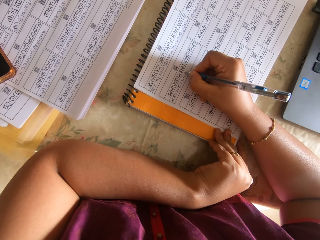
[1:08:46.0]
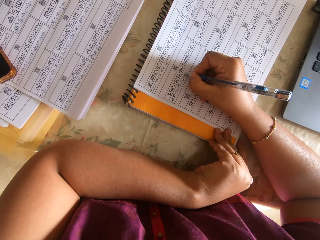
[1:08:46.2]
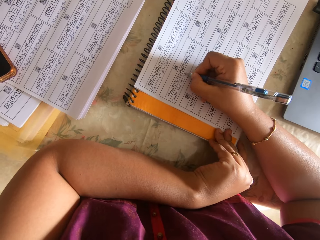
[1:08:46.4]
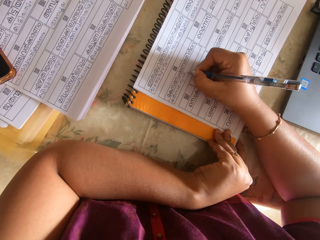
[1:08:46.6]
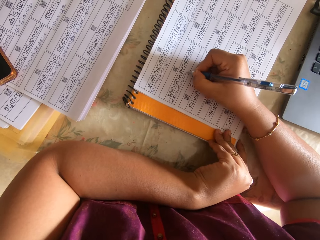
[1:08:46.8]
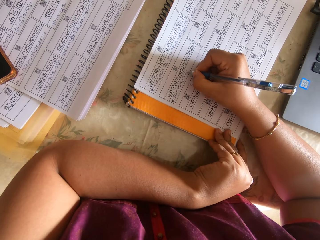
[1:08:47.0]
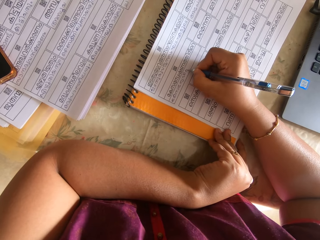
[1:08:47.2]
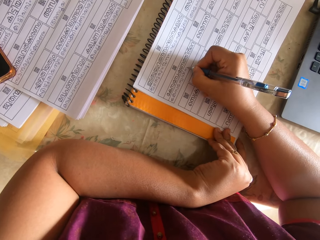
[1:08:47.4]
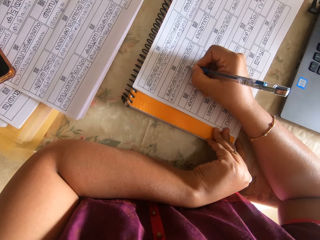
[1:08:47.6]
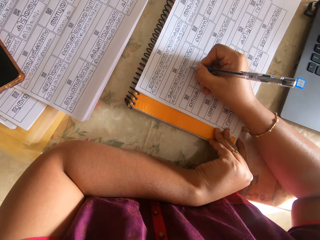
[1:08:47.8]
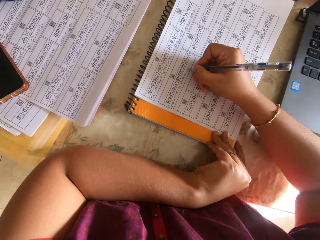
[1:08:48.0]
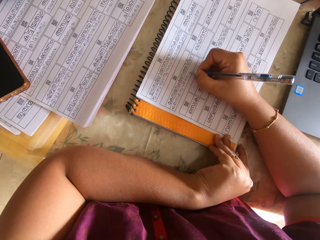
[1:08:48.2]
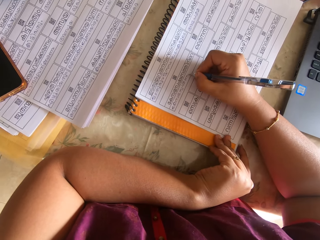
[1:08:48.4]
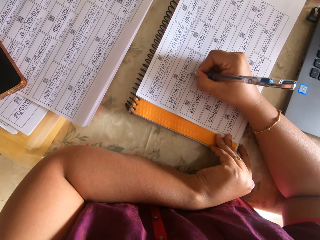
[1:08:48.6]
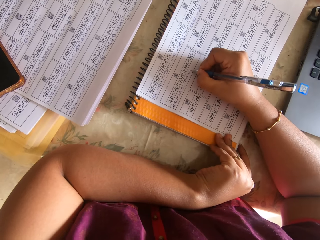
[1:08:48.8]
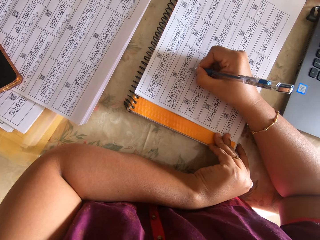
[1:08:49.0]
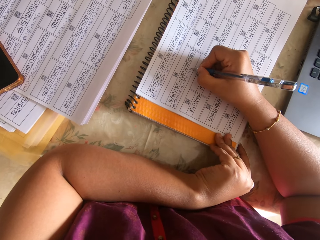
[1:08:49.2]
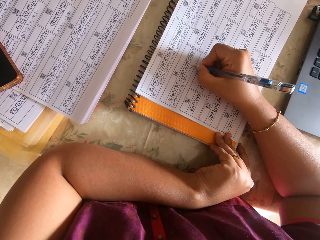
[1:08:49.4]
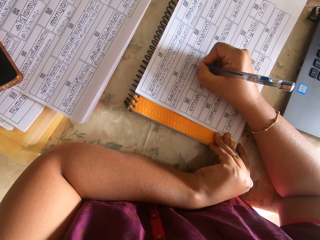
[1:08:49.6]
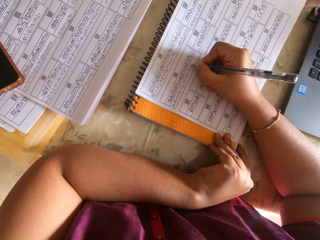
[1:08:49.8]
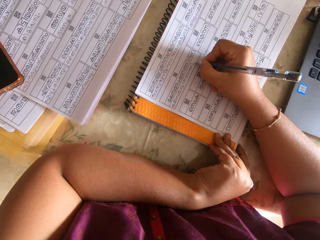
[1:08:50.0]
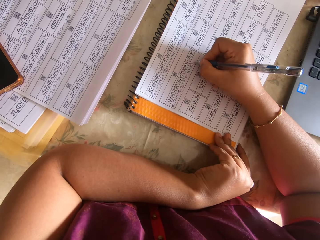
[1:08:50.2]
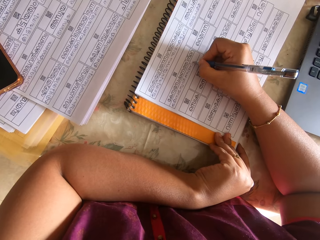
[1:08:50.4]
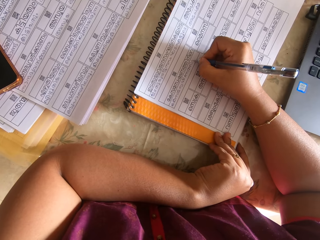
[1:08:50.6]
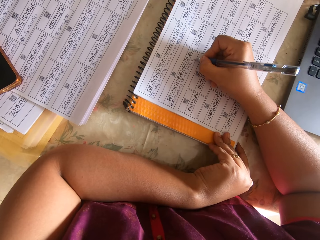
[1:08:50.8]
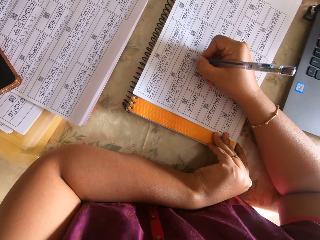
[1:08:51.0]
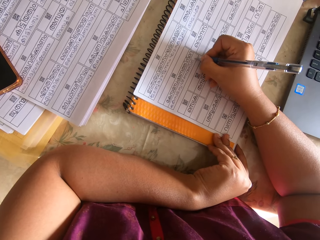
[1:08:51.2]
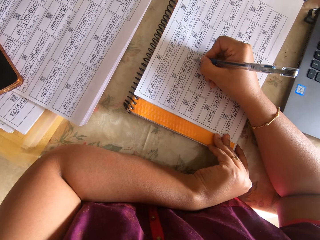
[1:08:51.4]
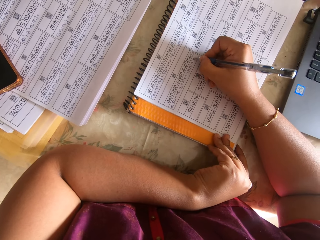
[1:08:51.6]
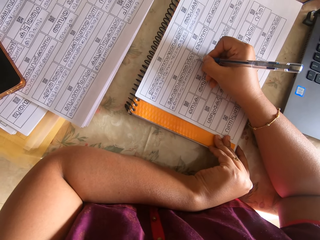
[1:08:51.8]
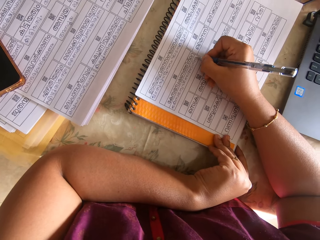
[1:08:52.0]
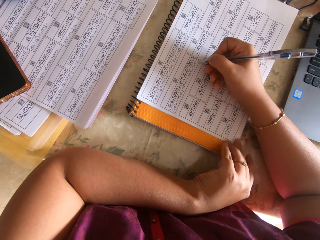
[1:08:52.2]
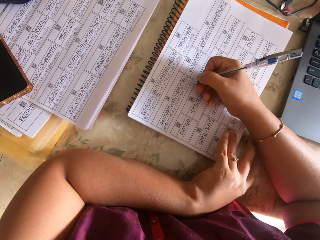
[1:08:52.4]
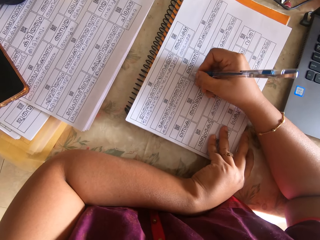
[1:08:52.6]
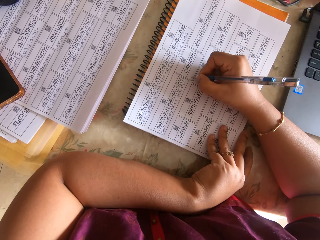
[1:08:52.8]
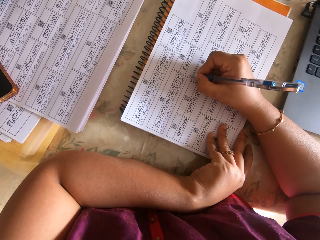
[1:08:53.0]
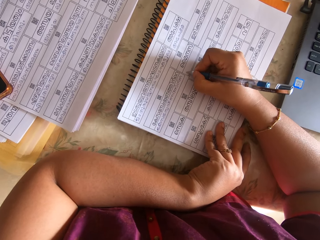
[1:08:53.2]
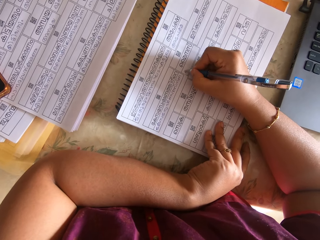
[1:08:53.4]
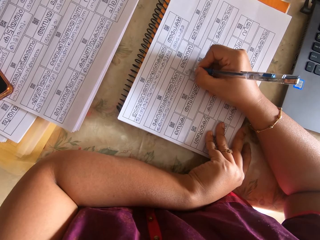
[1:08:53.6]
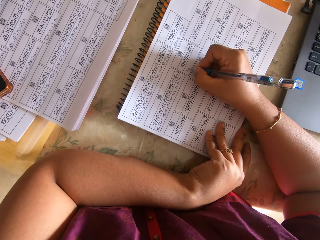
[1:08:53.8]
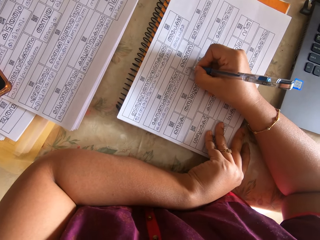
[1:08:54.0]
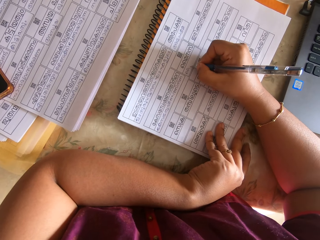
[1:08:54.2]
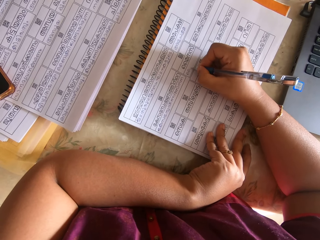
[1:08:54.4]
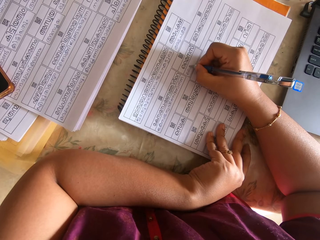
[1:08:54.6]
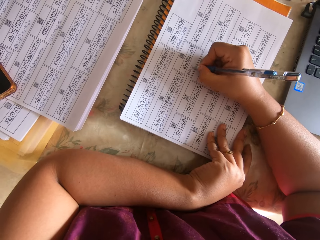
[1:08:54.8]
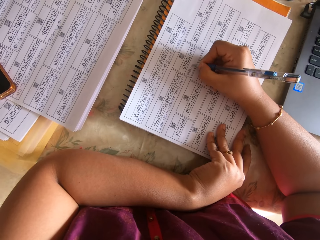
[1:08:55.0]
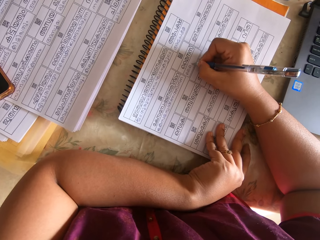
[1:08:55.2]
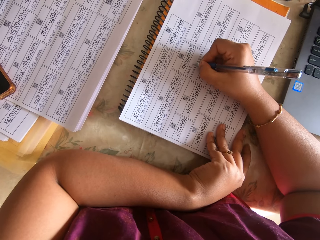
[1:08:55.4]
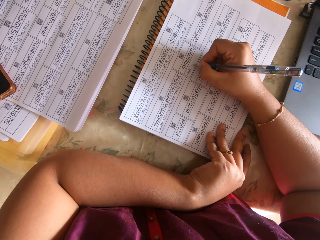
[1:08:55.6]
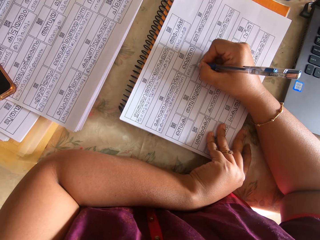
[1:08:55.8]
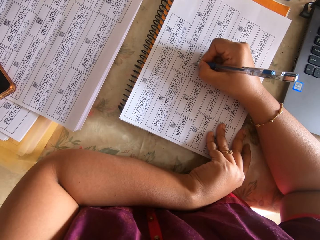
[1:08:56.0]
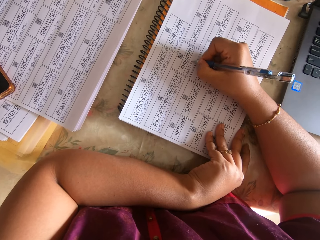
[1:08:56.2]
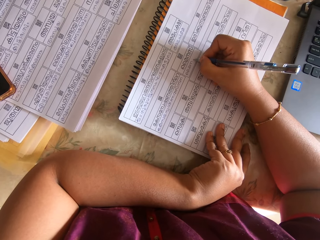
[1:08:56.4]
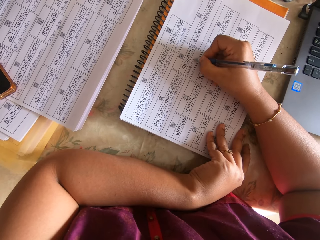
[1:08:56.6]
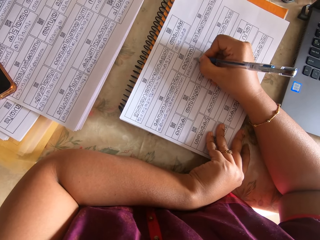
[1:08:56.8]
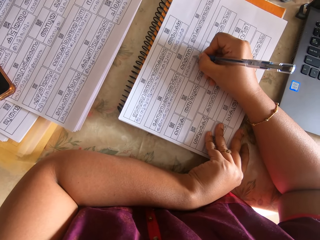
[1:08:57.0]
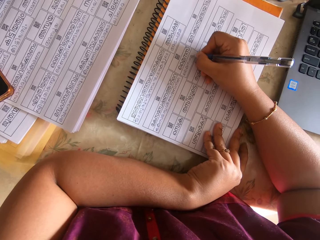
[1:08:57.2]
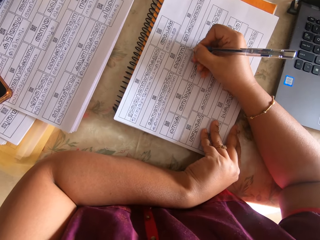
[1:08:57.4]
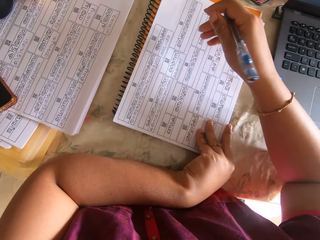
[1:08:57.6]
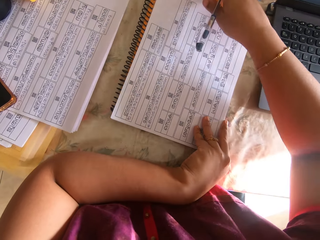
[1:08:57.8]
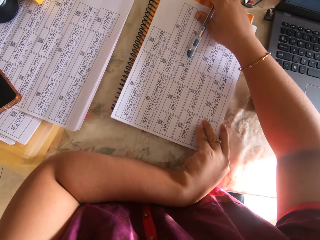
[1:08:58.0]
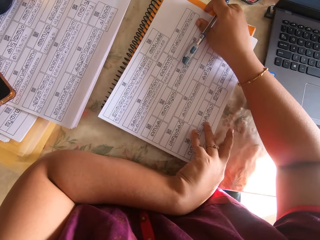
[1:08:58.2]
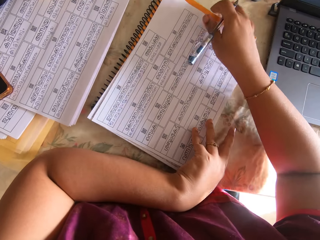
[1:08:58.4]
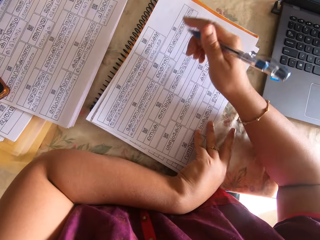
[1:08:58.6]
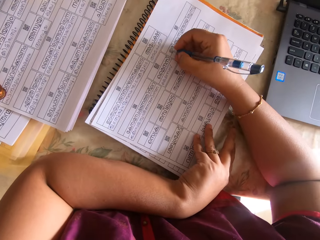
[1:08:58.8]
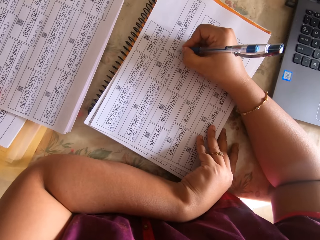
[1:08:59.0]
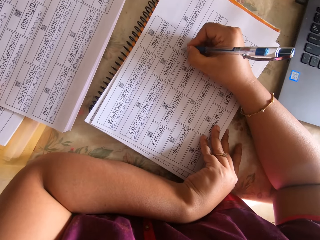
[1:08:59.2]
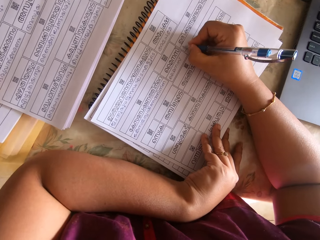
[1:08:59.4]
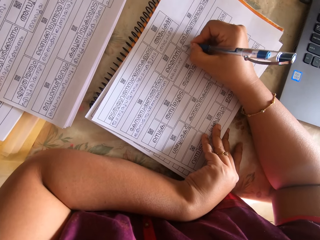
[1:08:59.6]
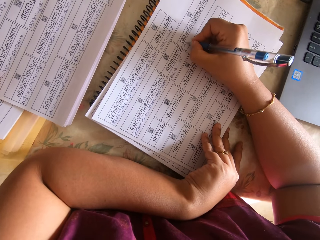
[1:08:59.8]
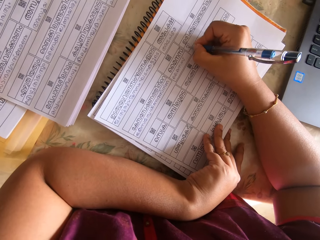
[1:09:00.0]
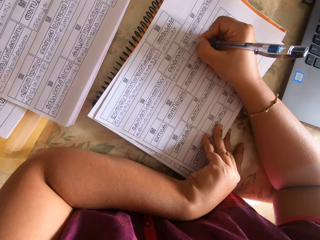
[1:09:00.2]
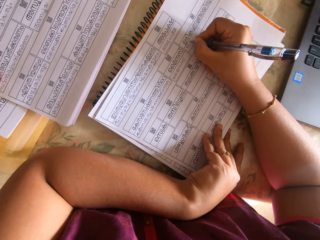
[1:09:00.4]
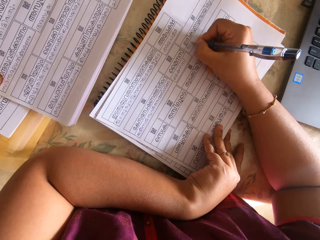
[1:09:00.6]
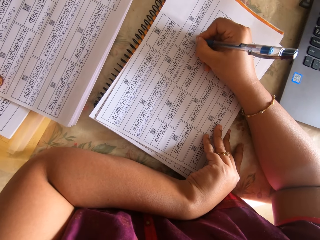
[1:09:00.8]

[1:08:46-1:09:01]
The camera wearer adjusts the papers on the book on the table with her left hand. She writes on the paper on the book on the table with the pen in her right hand. She adjusts the book on the table with her left hand.

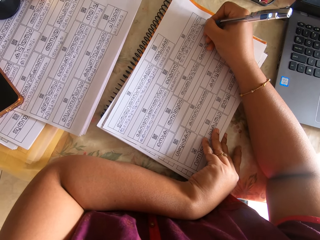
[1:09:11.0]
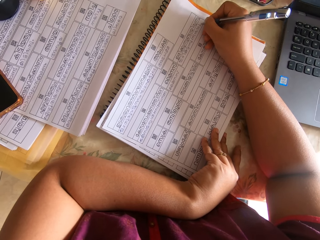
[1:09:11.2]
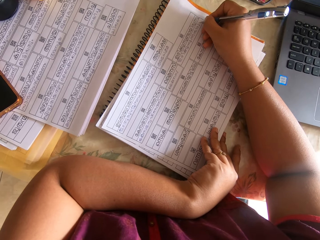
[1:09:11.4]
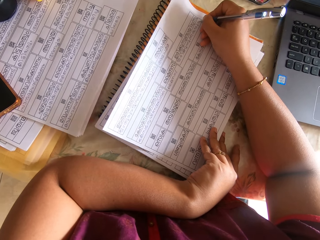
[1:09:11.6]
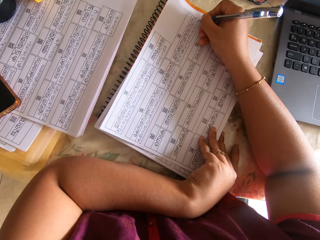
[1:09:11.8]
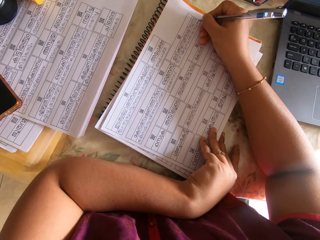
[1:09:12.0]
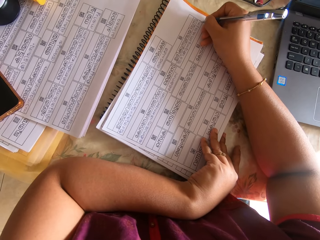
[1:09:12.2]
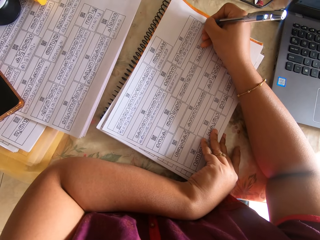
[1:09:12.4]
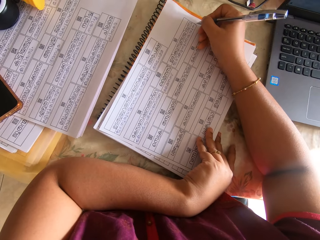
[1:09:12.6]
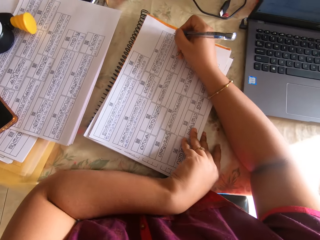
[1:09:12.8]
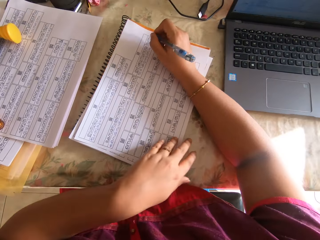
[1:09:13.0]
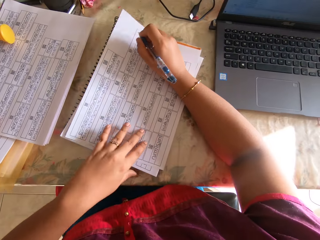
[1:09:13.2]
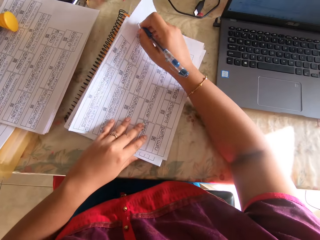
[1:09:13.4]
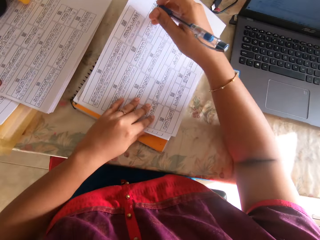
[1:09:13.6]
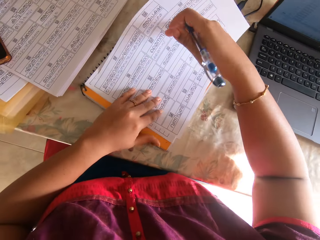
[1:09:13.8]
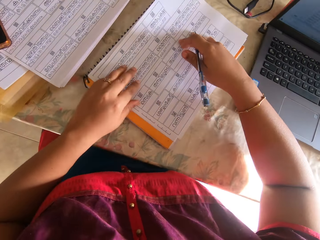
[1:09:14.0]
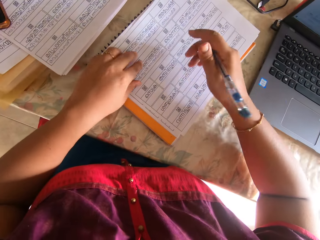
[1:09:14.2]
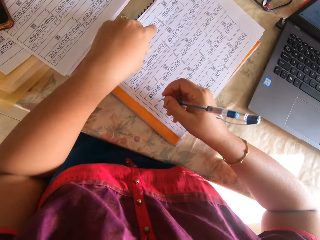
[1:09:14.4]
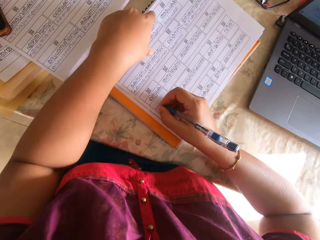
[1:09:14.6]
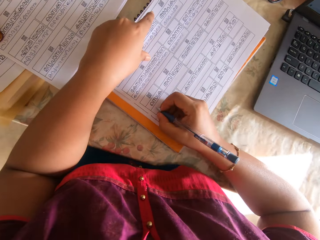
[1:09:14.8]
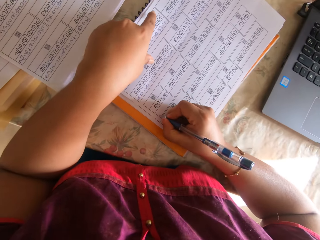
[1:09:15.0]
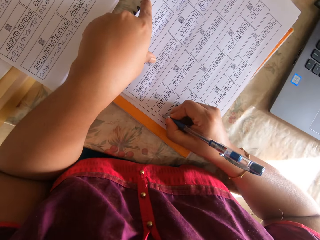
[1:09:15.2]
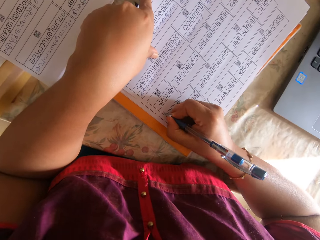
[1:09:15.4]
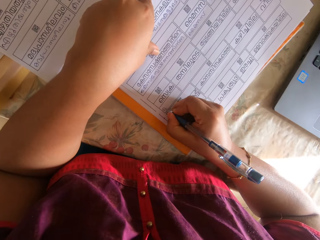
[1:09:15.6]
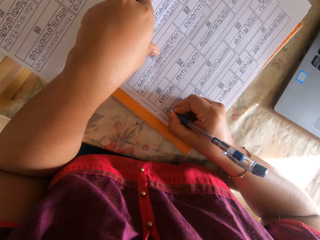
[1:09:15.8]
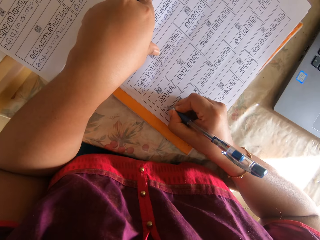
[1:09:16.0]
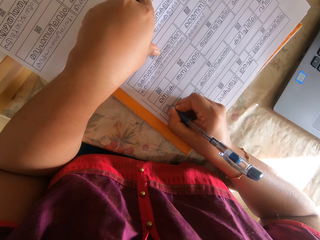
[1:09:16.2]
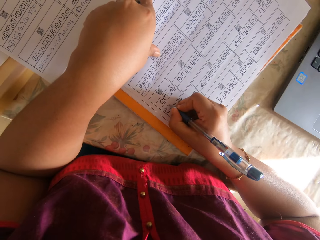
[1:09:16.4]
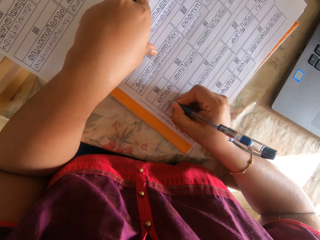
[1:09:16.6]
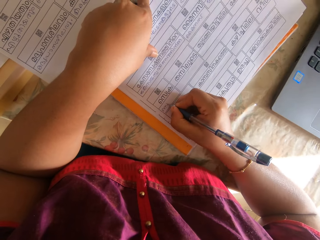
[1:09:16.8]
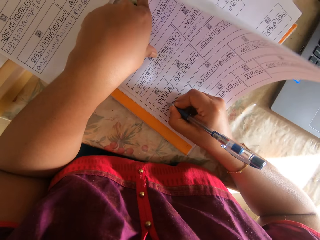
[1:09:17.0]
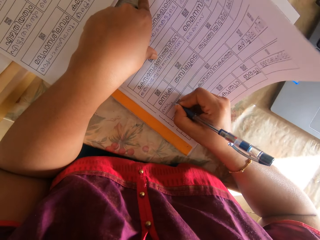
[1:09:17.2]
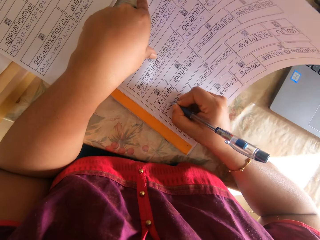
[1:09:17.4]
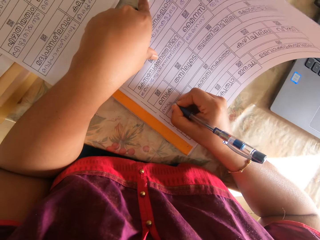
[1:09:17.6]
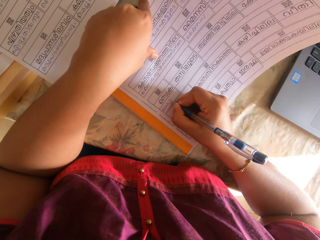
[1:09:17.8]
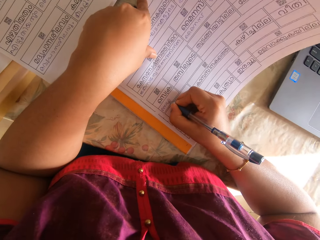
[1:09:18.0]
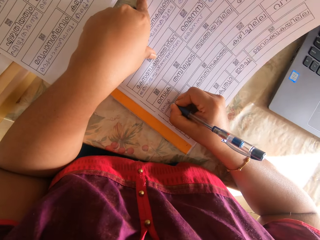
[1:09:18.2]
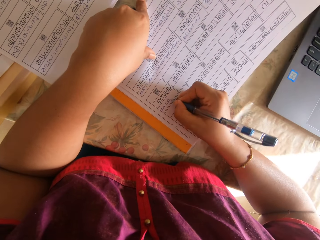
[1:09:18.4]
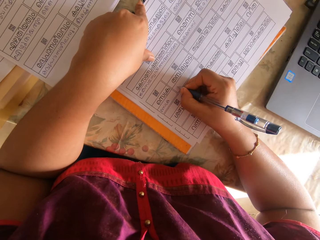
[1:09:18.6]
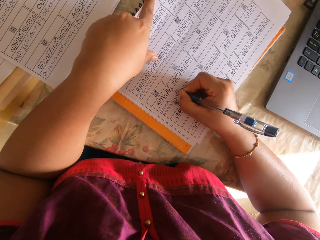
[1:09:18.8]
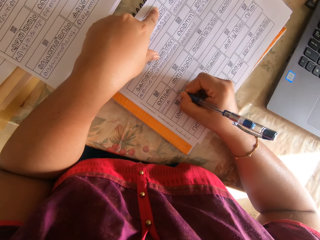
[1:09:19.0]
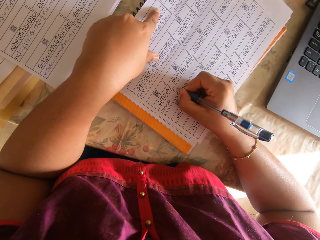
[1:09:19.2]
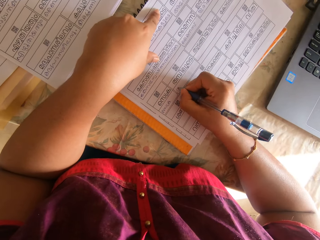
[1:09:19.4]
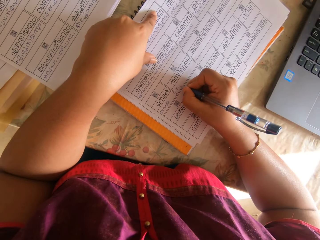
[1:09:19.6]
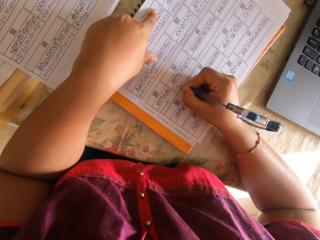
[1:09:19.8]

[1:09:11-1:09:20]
The camera wearer adjusts the papers on the book on the table with her left hand. She writes on the paper on the book on the table with the pen in her right hand.
